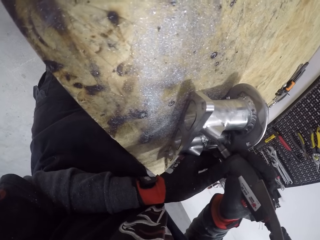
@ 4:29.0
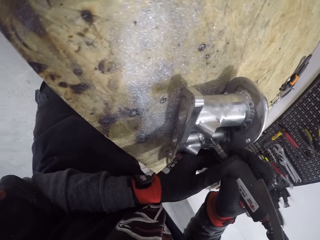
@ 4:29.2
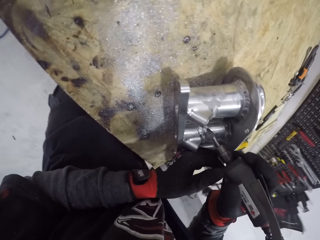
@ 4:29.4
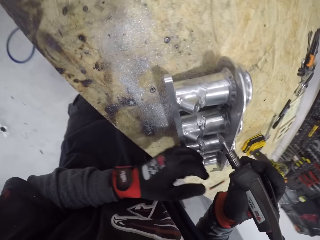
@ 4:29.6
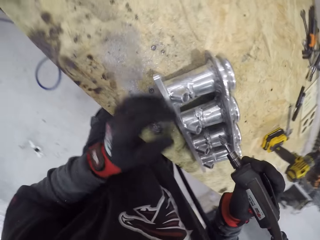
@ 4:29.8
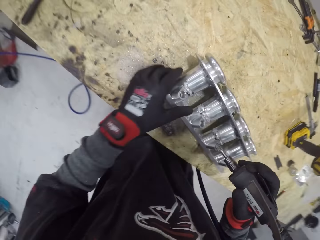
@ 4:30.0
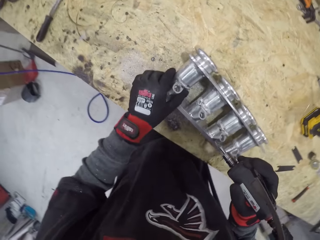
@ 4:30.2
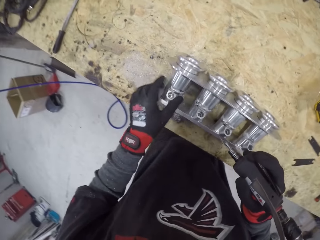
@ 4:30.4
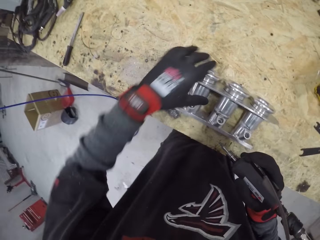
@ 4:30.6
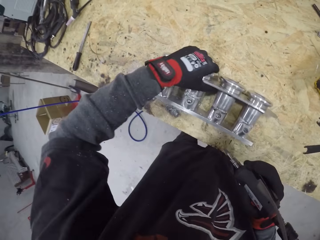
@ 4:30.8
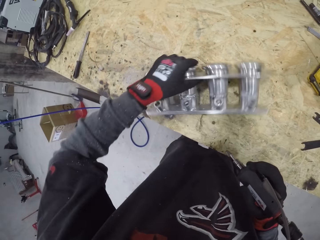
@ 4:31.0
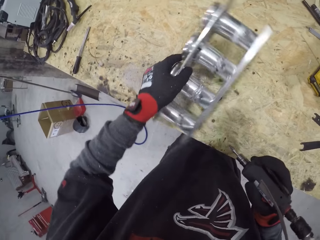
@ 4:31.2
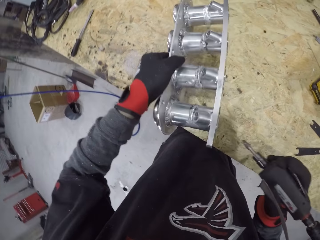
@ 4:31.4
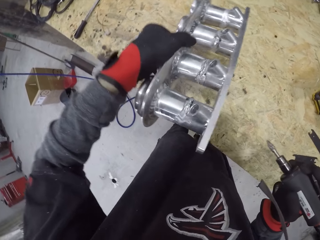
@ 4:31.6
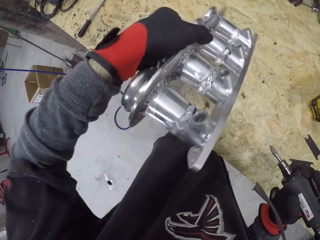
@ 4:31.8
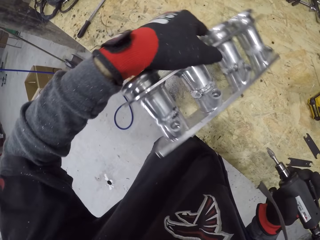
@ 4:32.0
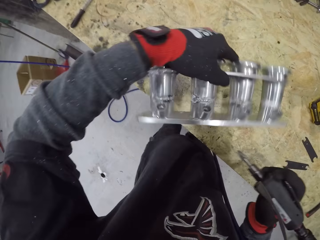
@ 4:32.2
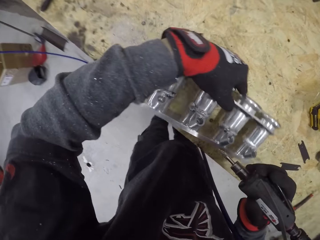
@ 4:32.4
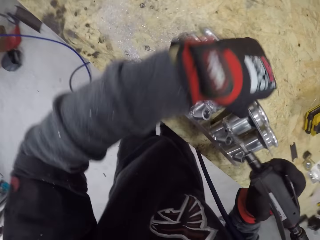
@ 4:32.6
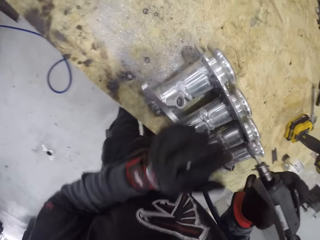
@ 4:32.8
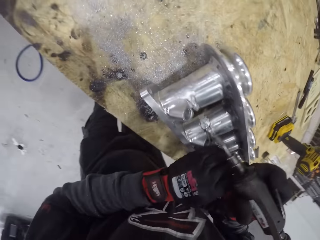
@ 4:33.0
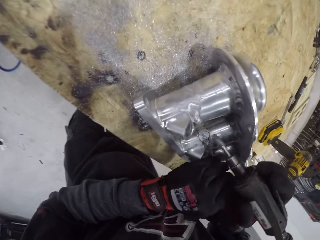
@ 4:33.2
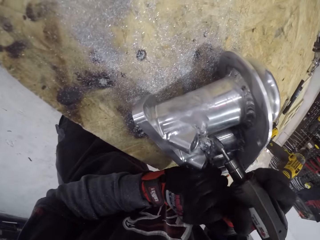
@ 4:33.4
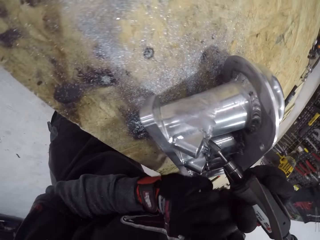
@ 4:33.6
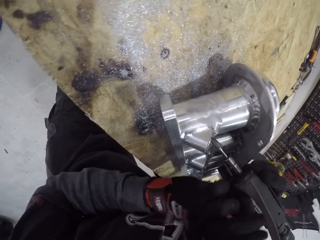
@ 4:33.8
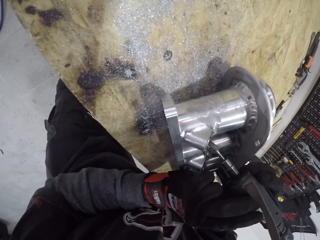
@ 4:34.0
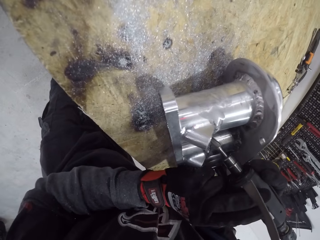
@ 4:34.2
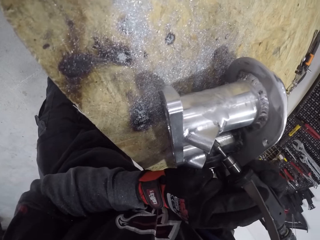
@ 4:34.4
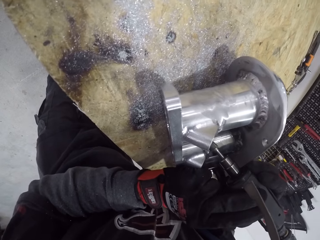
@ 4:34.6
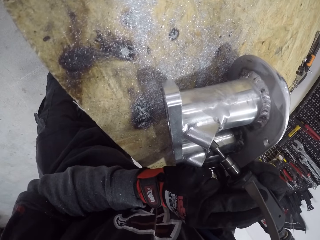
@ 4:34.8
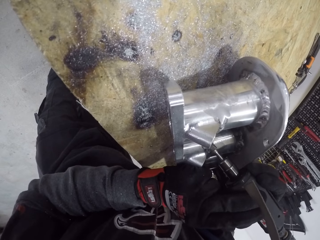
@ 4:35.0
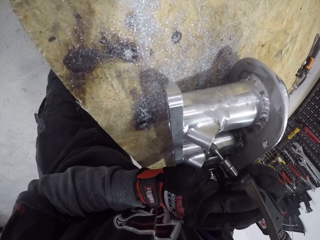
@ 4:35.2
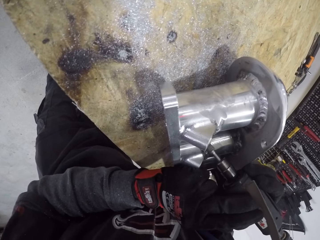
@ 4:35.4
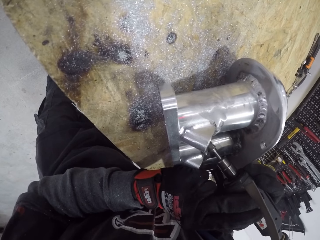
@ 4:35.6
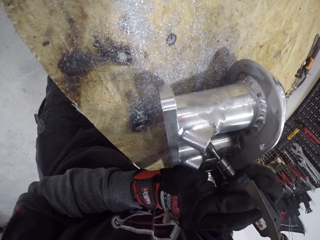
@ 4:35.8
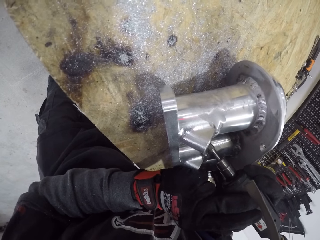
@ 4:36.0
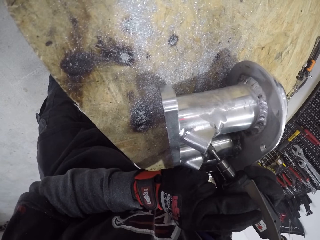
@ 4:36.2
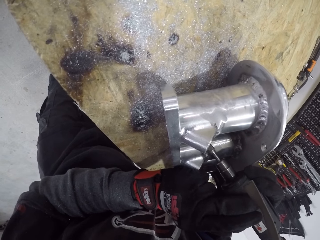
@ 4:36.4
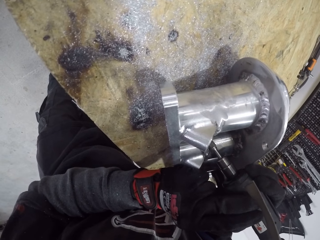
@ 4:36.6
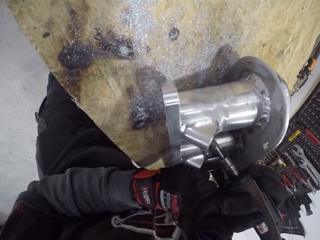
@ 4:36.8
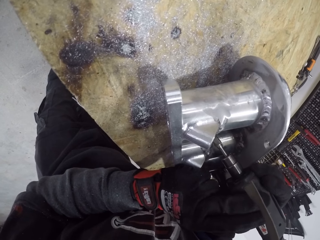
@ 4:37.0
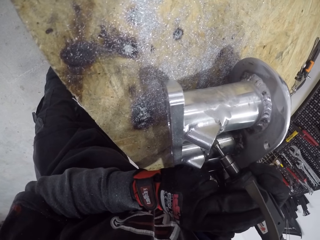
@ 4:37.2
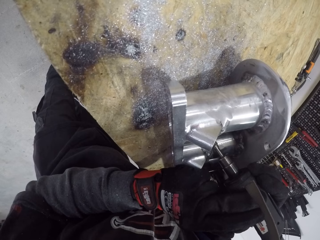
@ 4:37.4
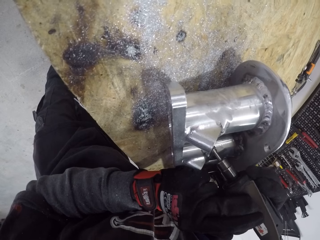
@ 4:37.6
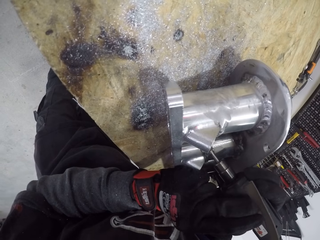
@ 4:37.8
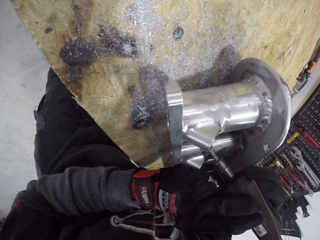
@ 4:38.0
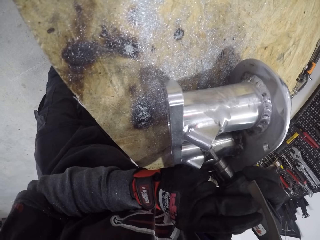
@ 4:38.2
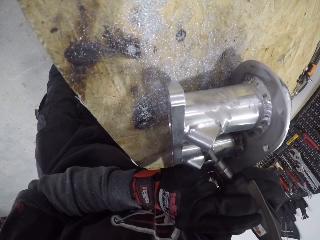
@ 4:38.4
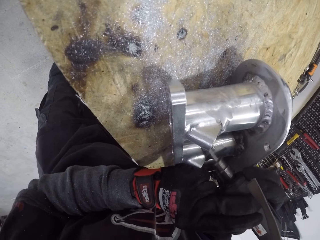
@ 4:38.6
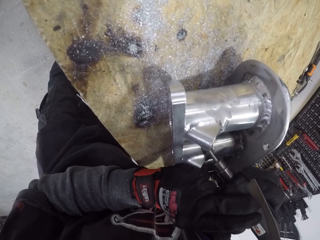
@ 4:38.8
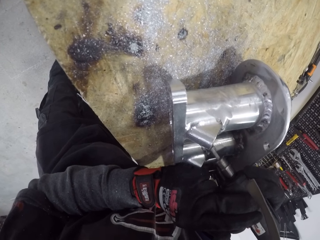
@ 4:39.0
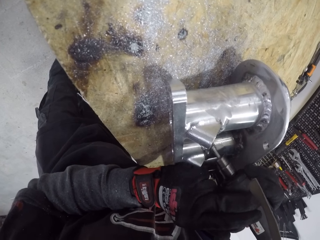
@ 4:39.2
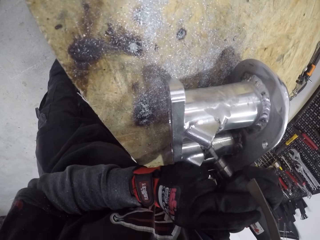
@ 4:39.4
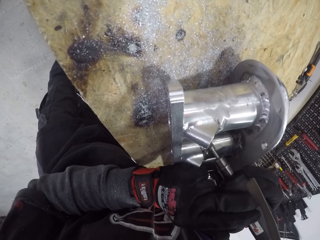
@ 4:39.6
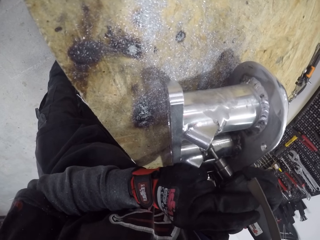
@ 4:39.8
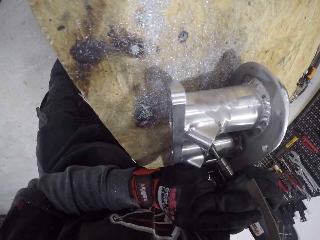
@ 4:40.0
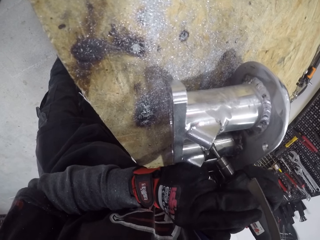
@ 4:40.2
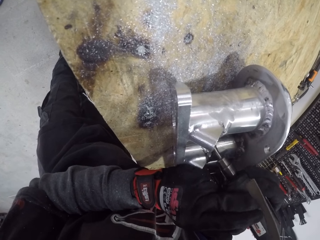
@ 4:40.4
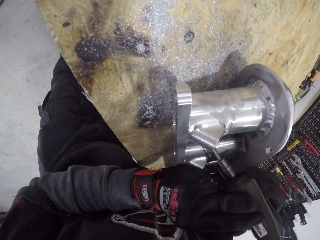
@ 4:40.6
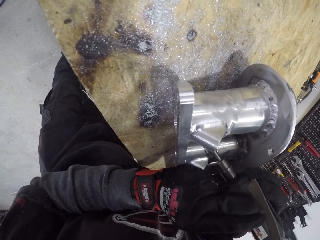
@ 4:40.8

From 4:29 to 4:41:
The camera wearer picks the engine cylinder from the table with his left hand. He places the engine cylinder on the table with his left hand. He solders the engine cylinder on the table with the soldering machine in his right hand.

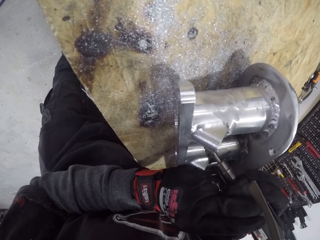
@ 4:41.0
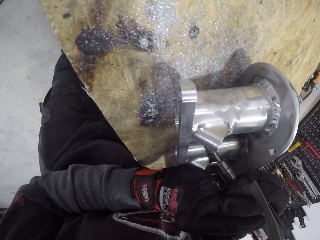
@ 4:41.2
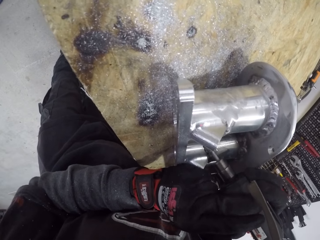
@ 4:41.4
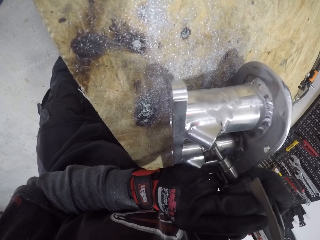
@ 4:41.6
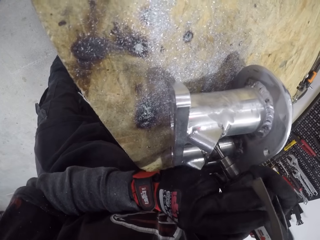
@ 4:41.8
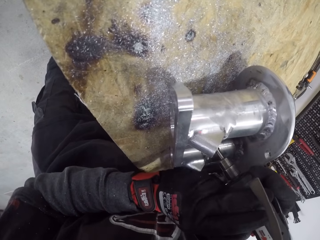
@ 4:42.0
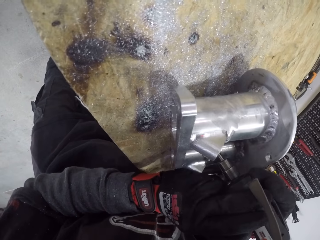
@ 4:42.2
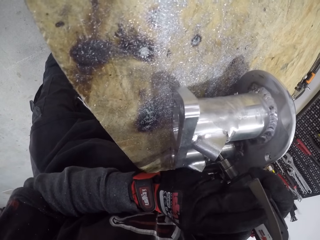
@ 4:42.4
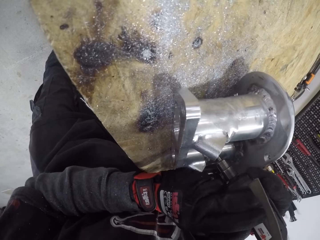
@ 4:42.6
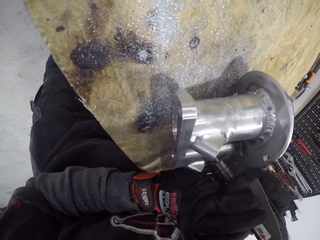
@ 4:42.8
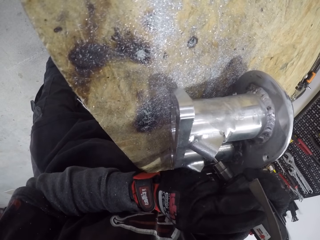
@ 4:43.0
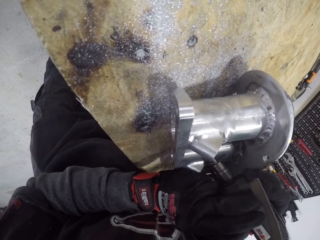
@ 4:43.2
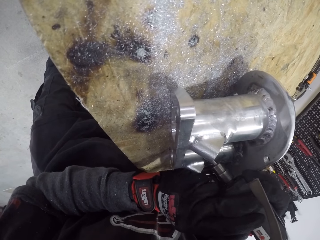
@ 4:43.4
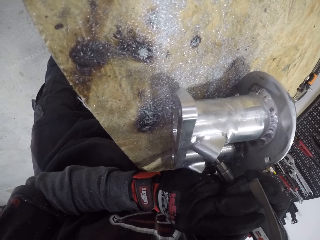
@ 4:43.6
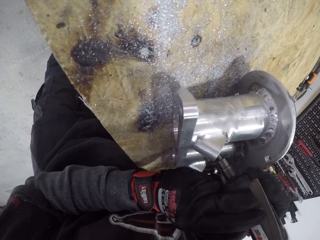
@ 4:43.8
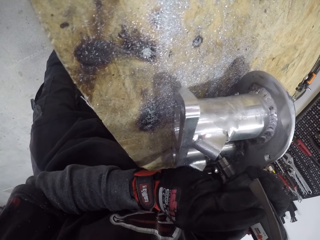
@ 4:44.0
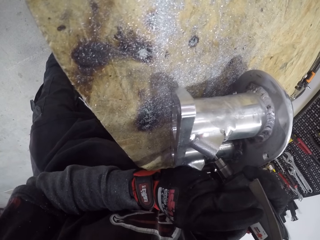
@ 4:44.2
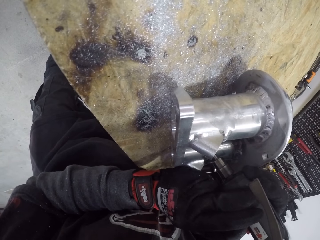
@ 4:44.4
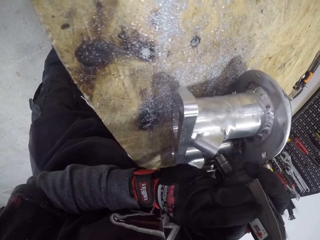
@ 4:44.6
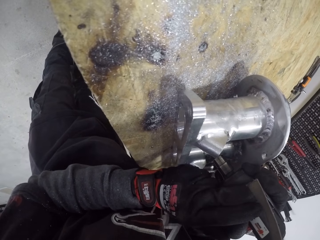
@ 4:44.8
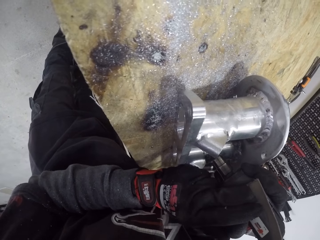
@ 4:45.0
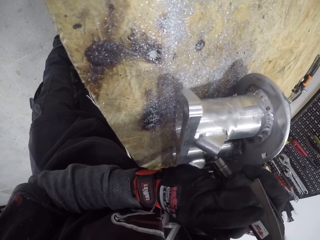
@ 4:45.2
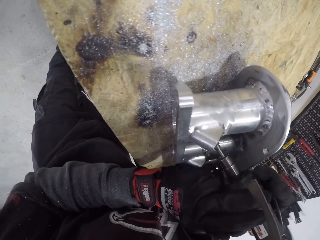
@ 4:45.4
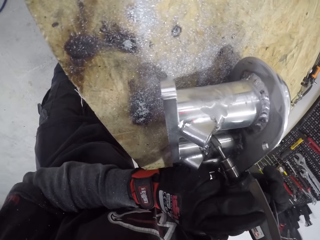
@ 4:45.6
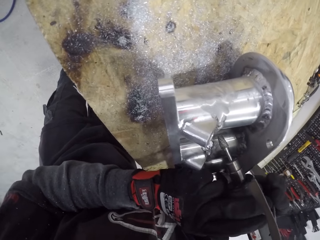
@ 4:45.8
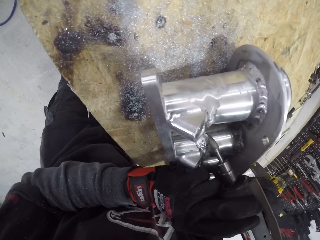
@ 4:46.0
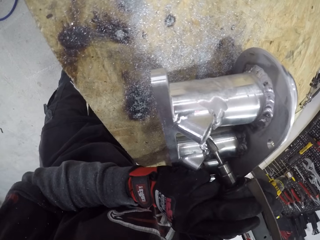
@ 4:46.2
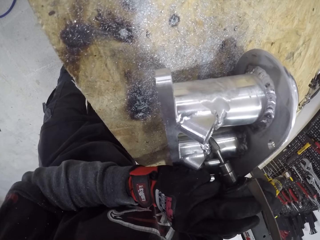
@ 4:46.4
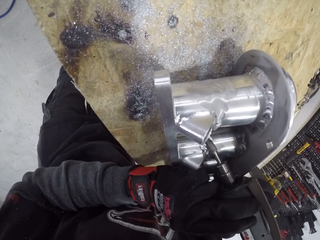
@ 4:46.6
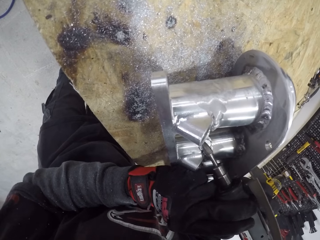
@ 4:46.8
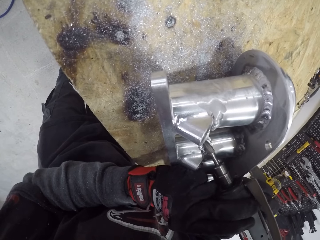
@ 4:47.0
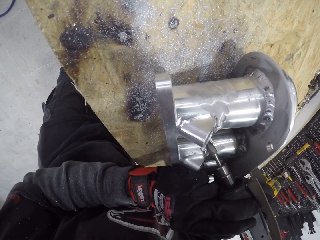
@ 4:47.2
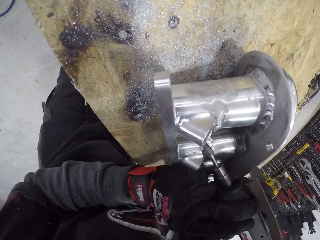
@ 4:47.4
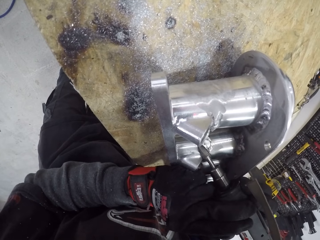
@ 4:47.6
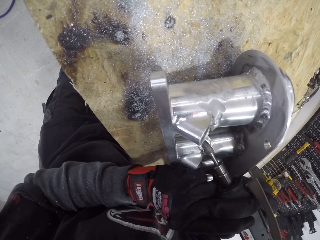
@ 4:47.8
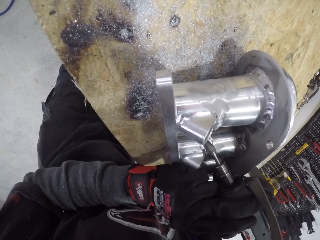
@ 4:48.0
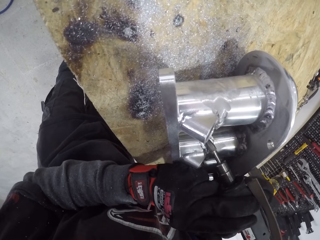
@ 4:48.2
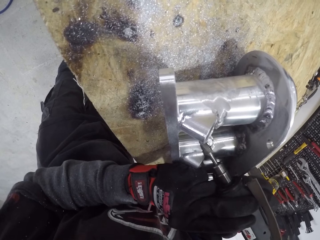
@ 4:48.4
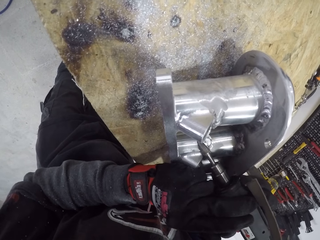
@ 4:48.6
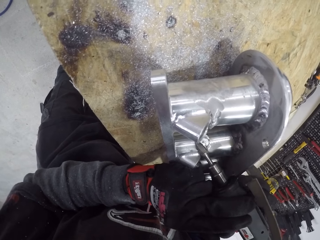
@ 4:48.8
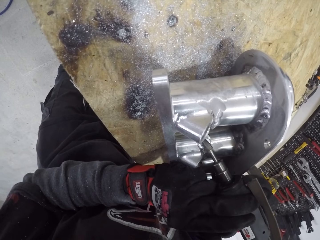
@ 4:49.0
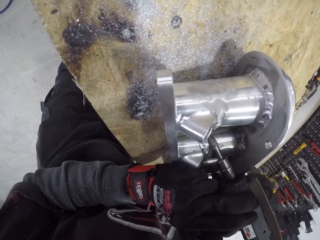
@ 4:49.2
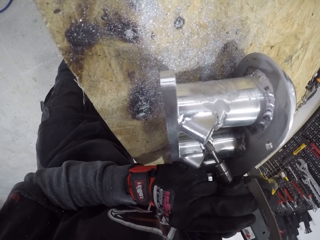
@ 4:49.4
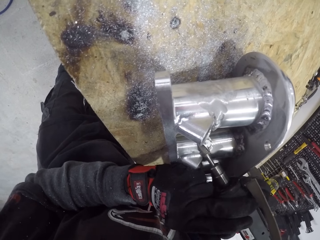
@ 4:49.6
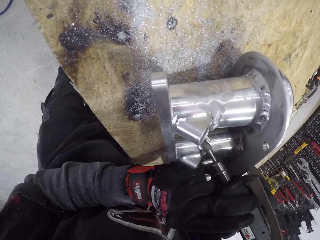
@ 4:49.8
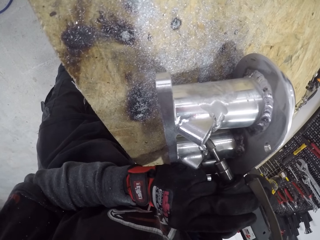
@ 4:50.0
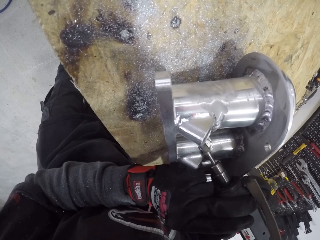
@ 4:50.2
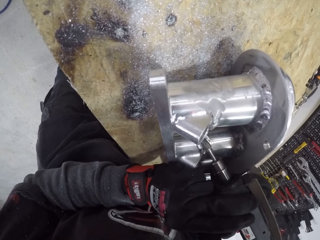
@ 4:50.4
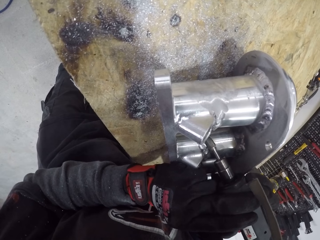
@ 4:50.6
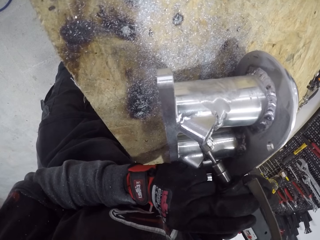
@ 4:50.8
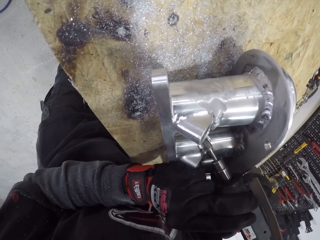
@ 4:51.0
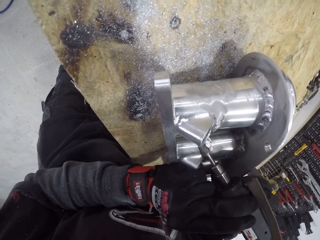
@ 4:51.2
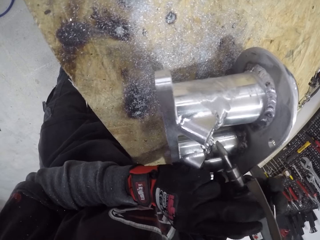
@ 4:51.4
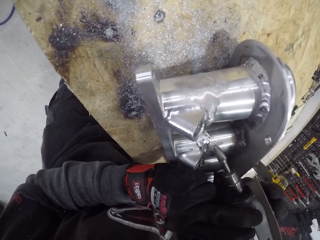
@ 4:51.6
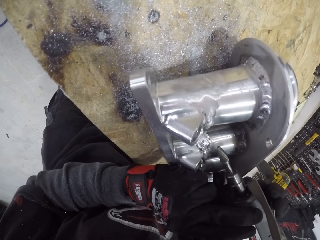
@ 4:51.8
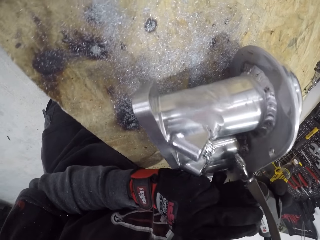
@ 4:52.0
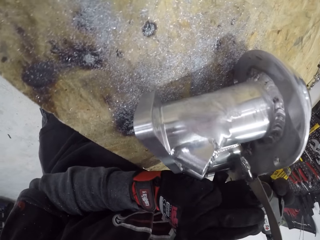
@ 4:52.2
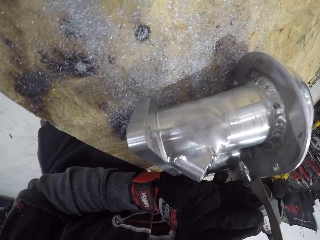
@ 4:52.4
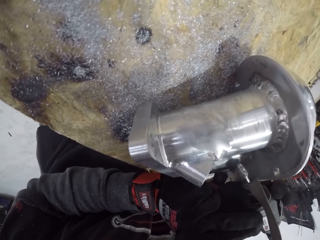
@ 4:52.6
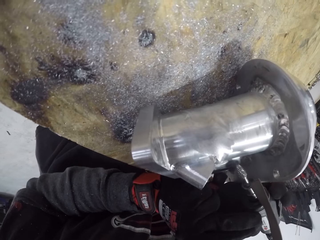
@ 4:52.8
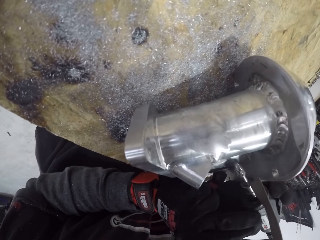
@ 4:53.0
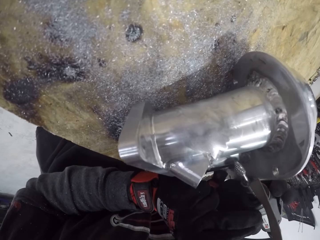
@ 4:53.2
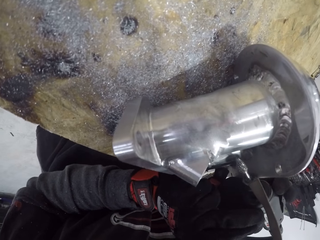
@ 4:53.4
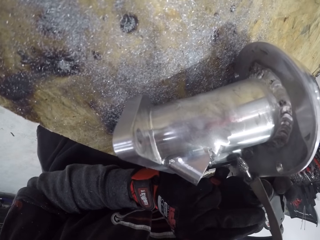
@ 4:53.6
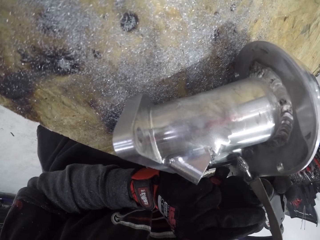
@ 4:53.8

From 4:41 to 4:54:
The camera wearer moves the soldering iron. They polish the piston cylinder with the soldering iron.
